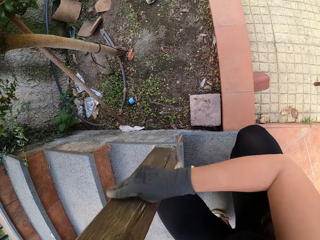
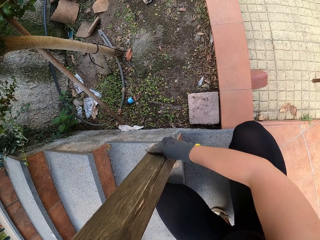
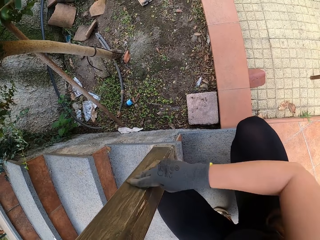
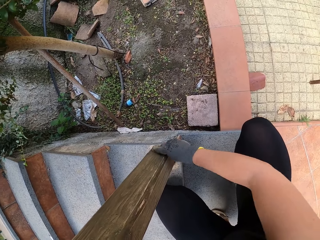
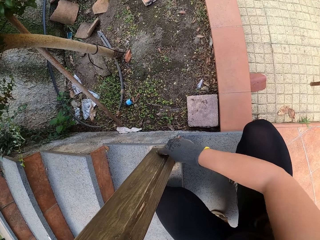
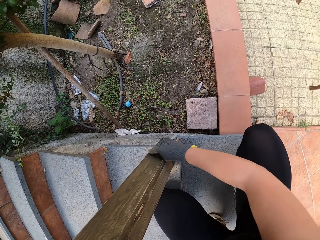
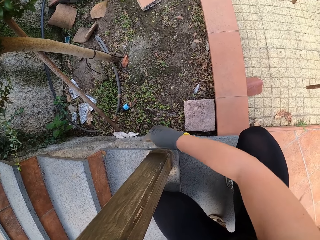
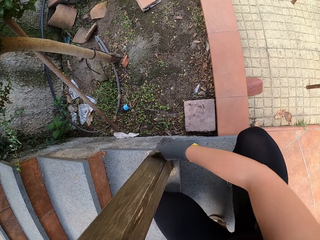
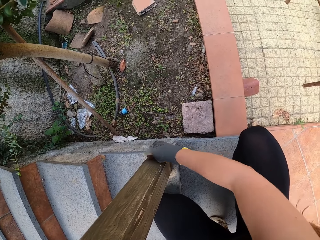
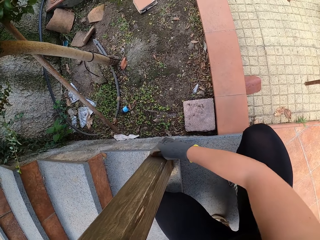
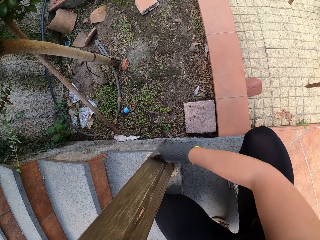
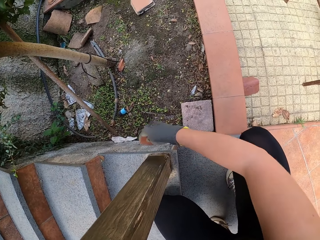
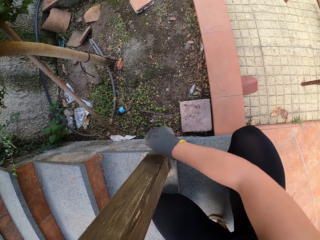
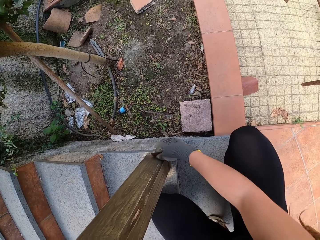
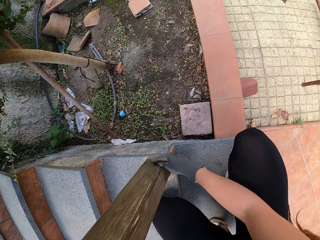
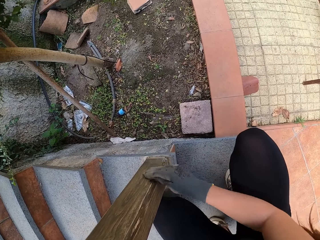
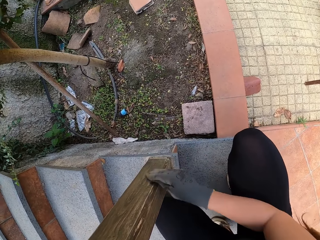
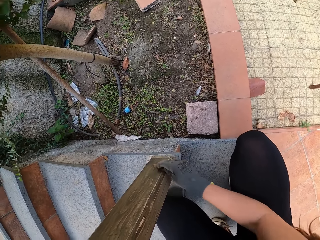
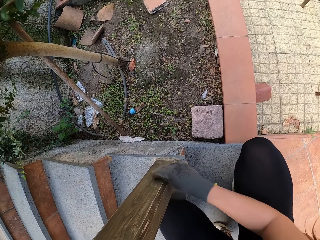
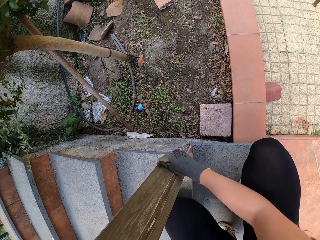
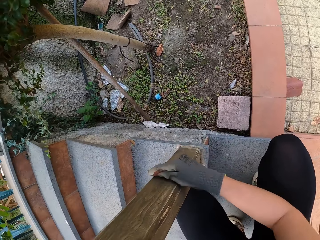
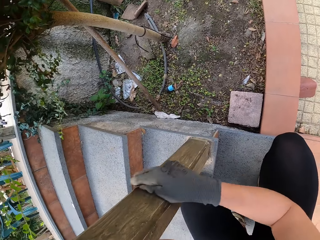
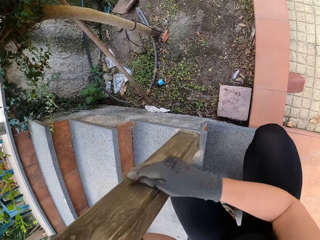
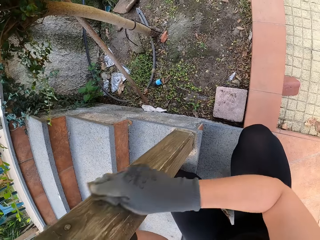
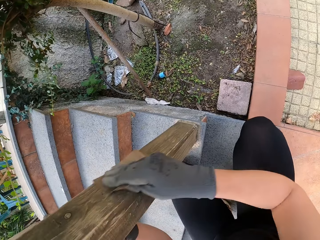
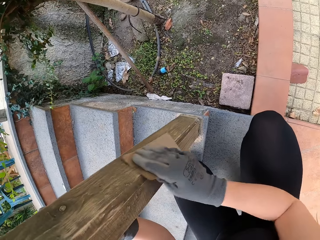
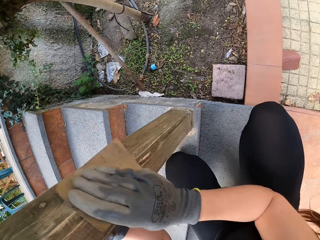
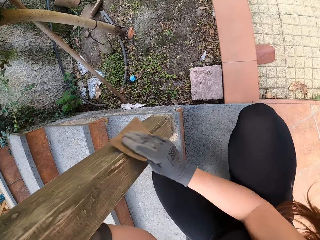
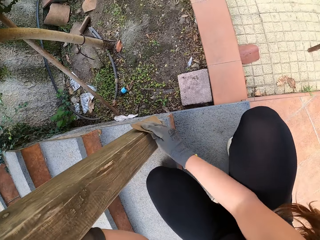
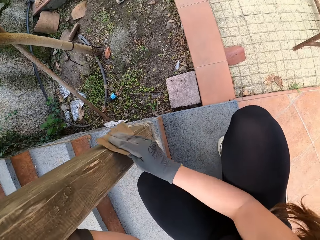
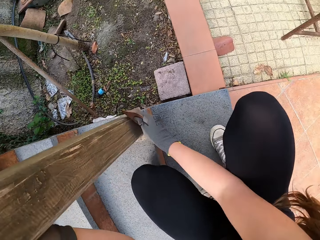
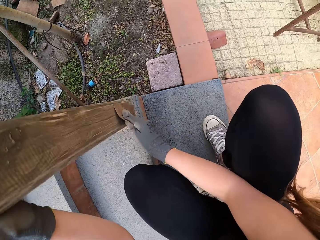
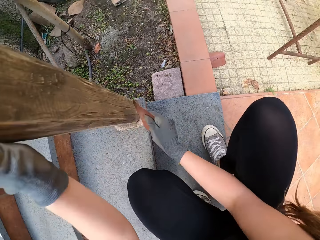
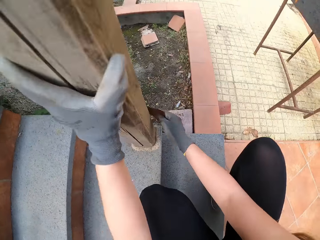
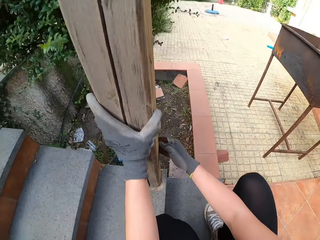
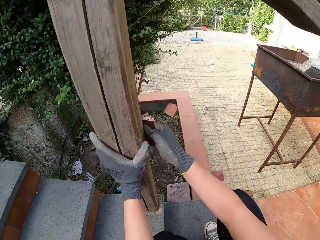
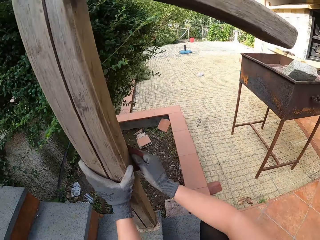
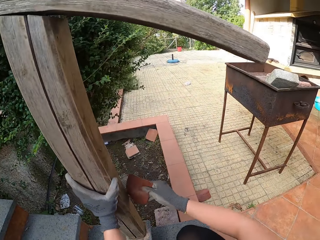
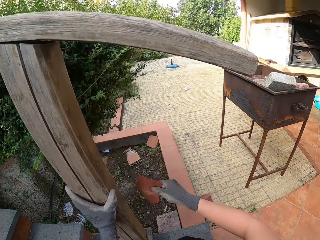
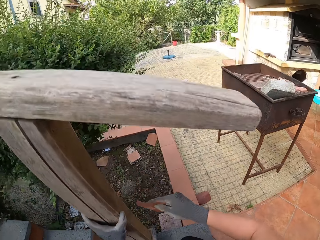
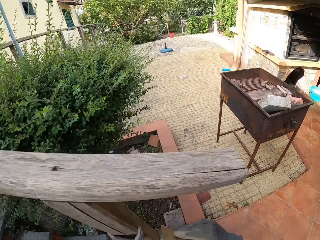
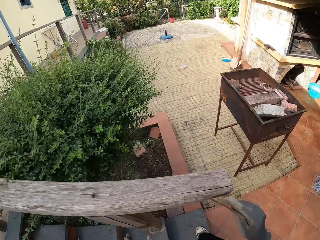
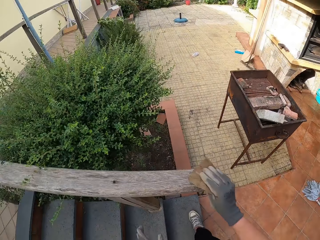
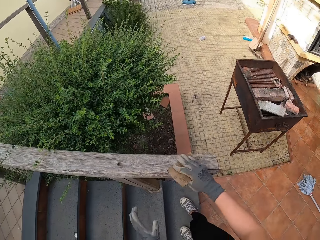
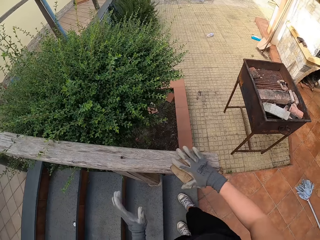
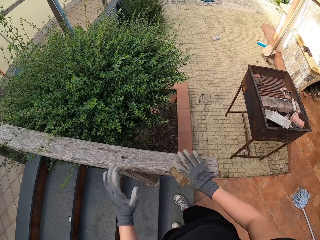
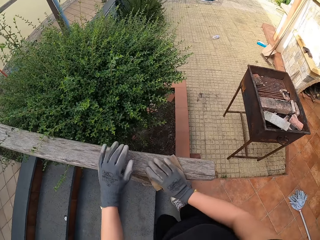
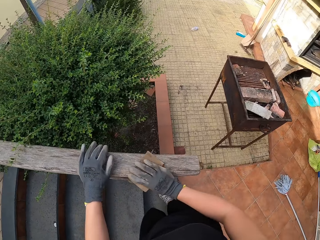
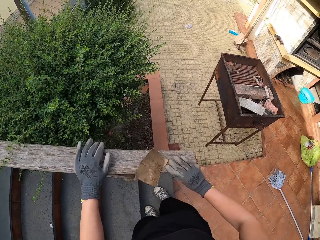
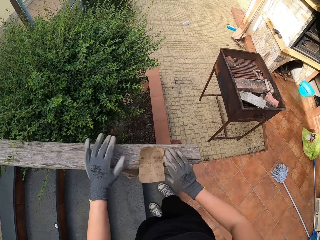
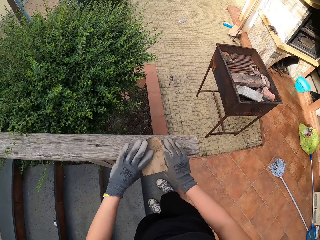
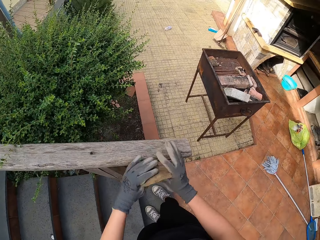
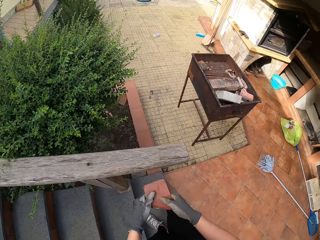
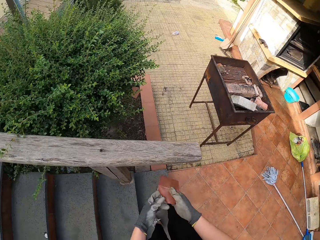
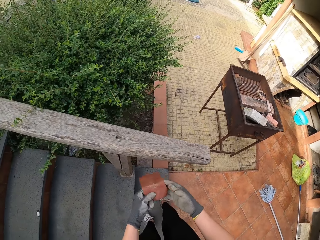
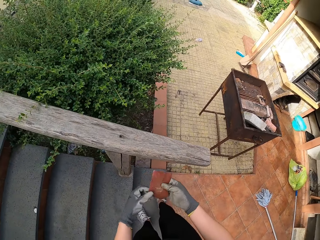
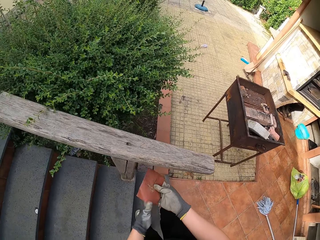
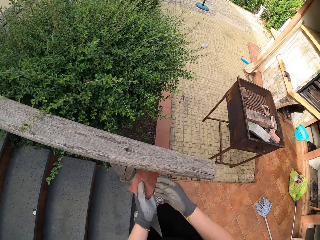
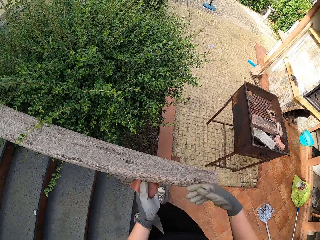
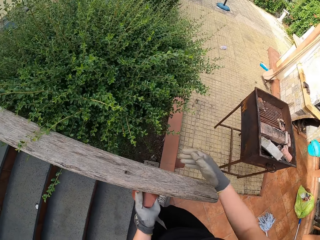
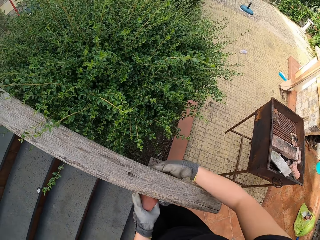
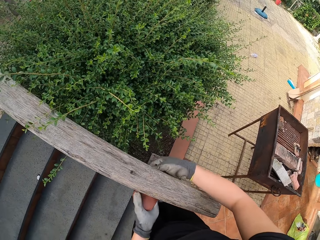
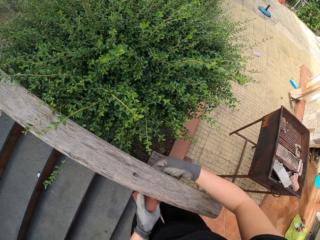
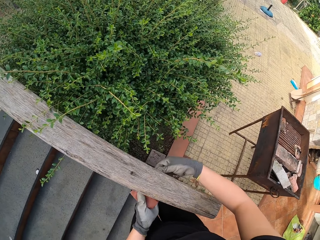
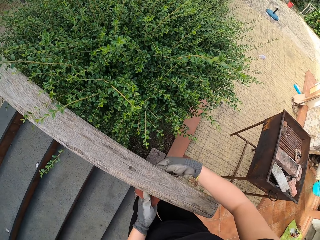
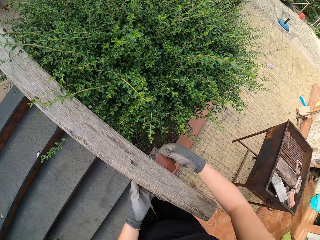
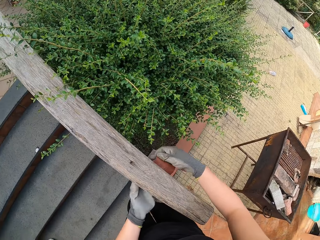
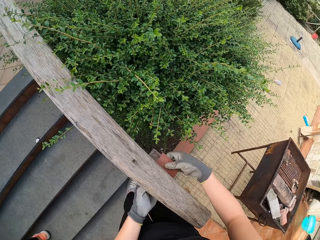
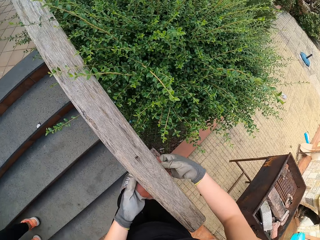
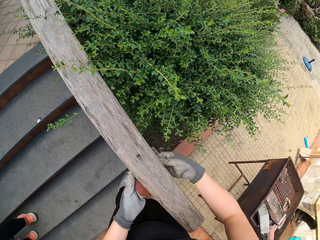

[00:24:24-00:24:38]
The camera wearer stands beside the wooden rail. They hold the sandpaper.

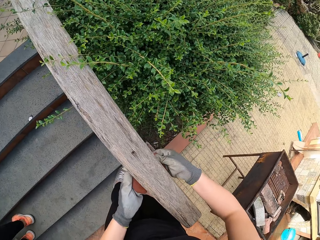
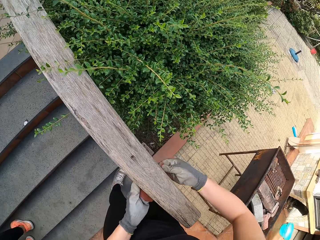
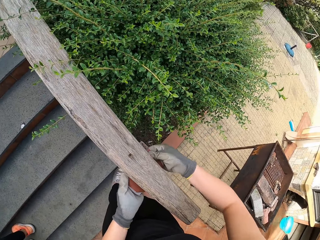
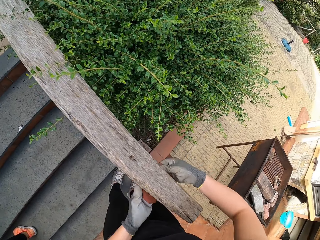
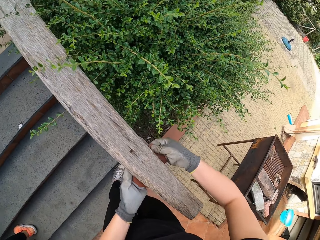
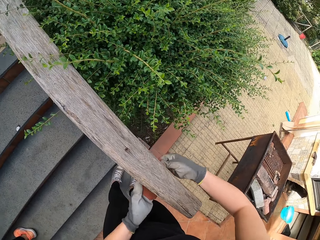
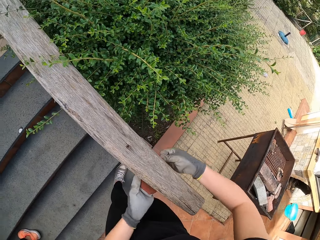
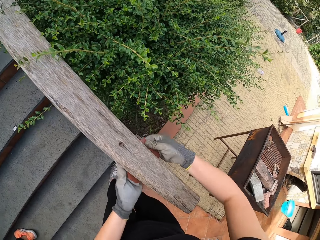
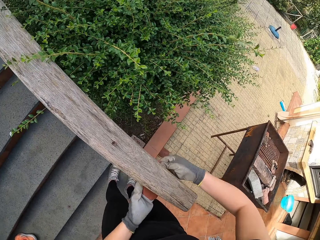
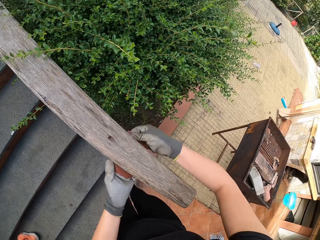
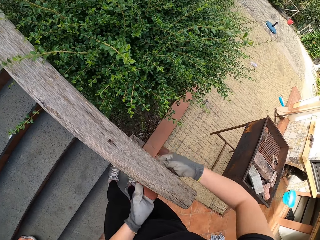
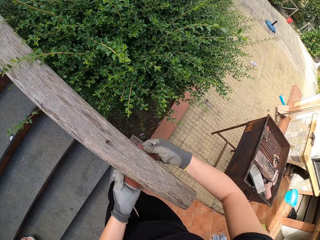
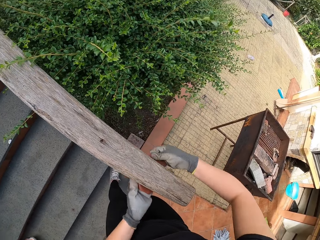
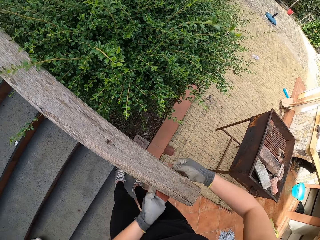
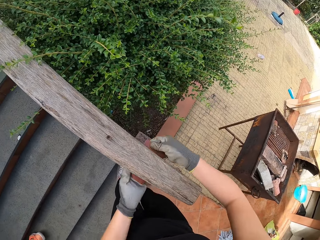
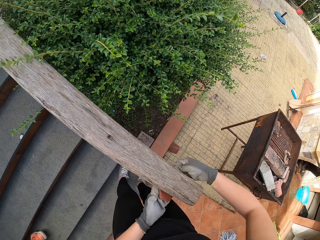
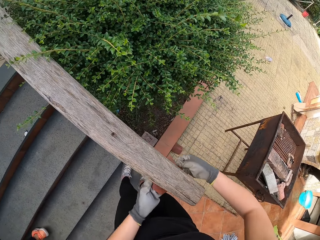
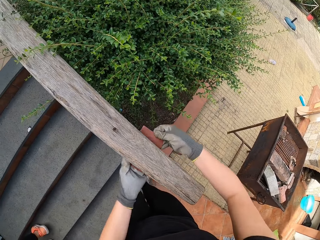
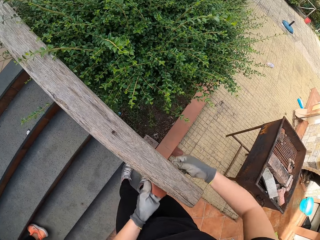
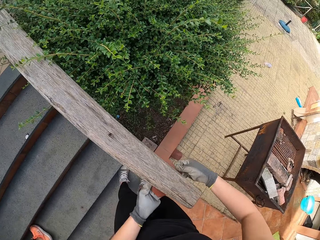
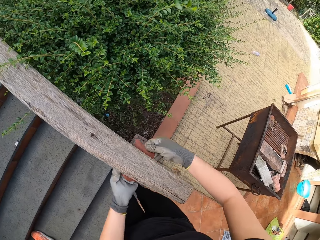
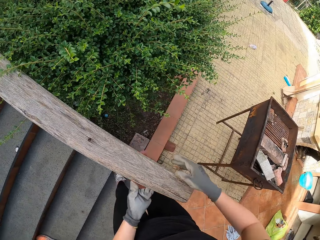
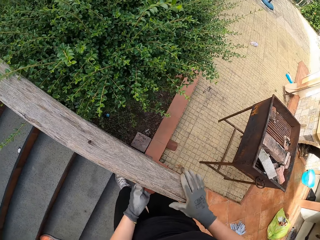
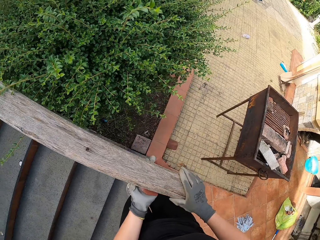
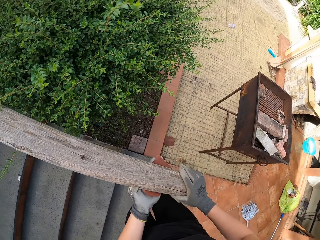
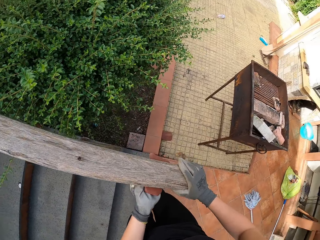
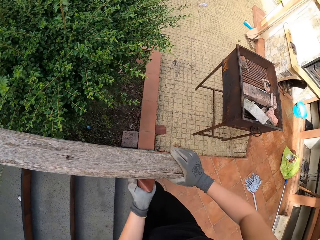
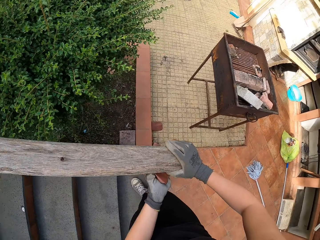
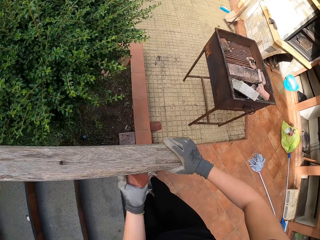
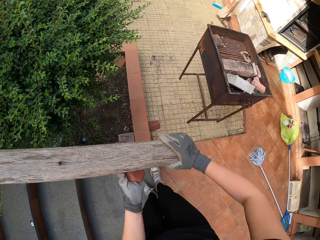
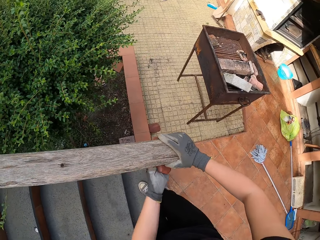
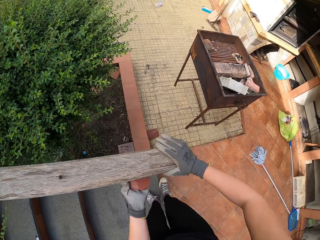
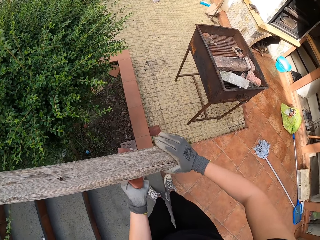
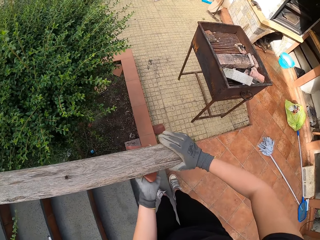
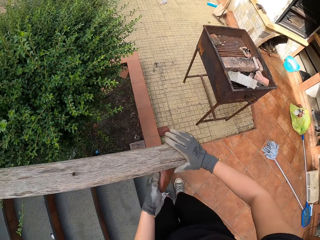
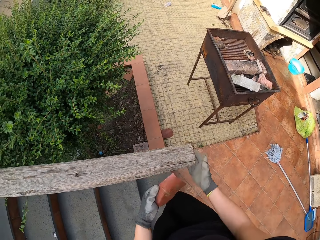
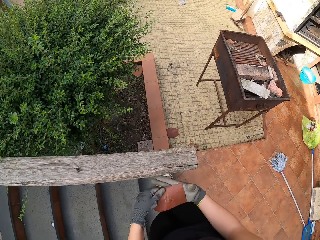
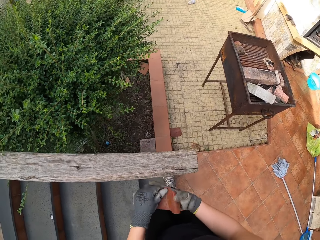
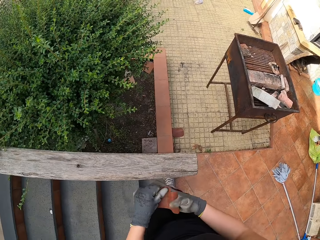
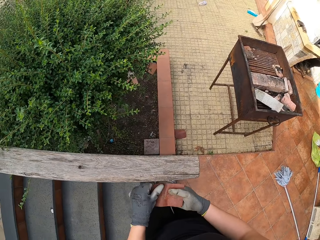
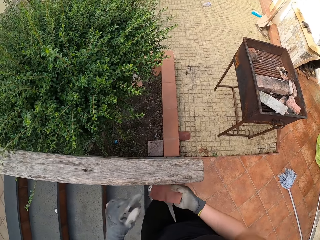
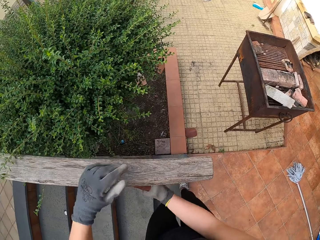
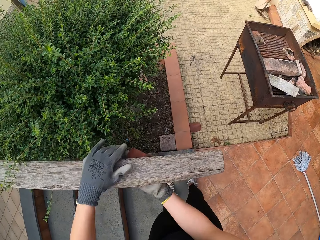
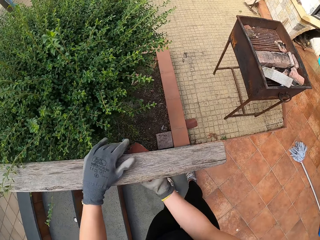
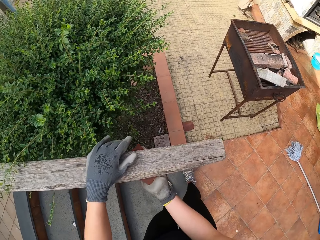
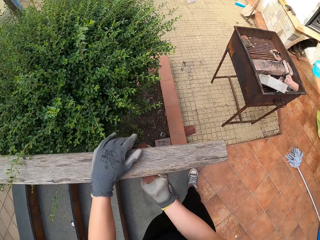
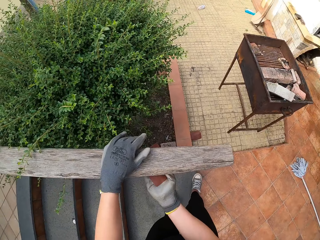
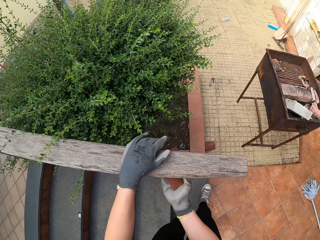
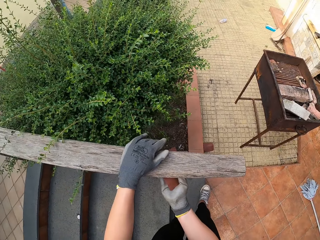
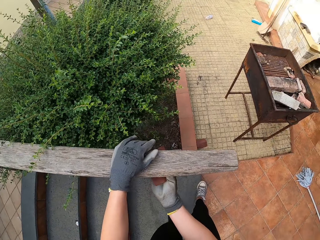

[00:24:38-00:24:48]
The camera wearer smoothens the wooden rail. They hold the wooden rail. They scrub the staircase handle with the sandpaper. They hold the sandpaper with the other hand.
